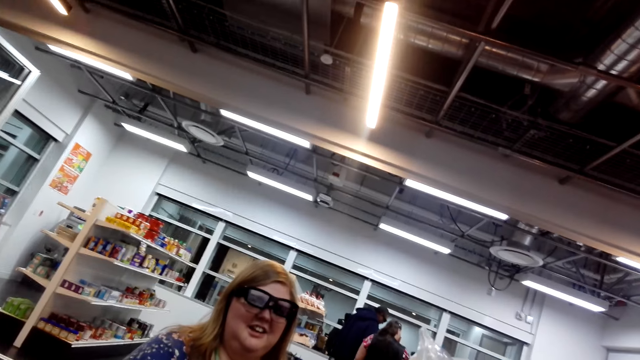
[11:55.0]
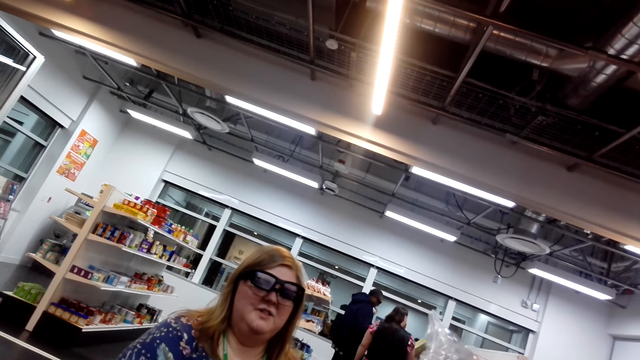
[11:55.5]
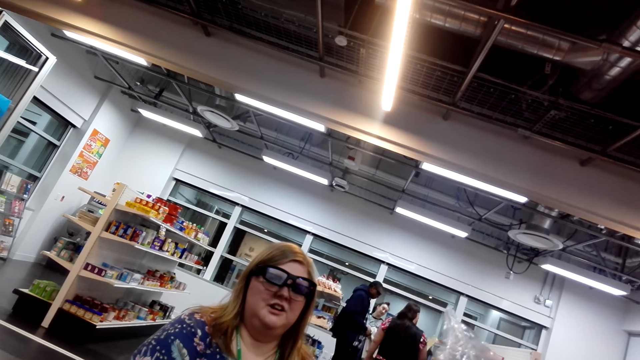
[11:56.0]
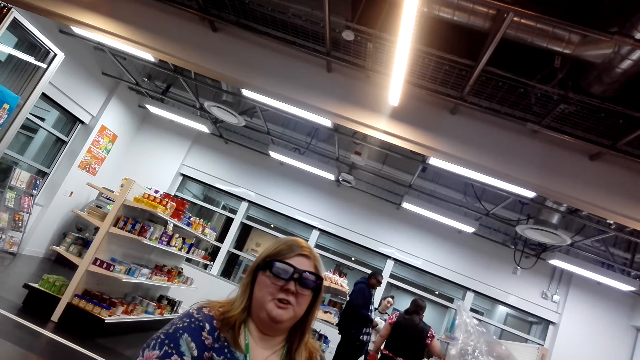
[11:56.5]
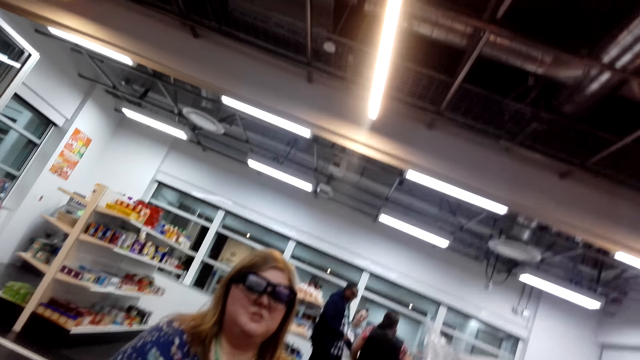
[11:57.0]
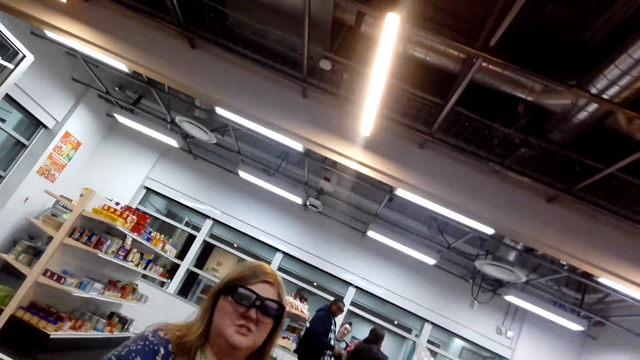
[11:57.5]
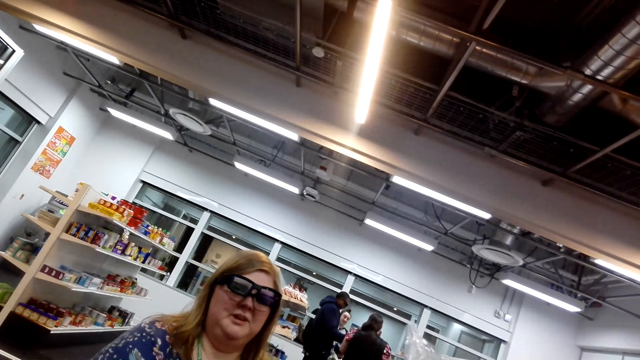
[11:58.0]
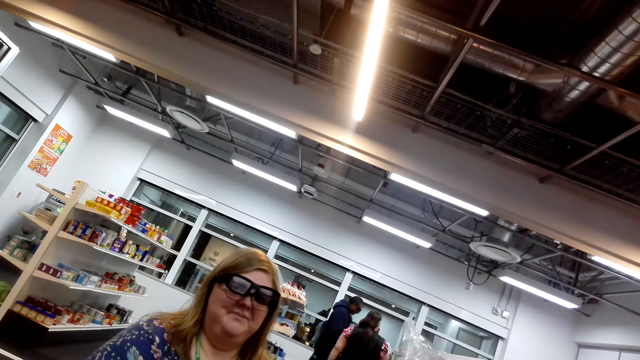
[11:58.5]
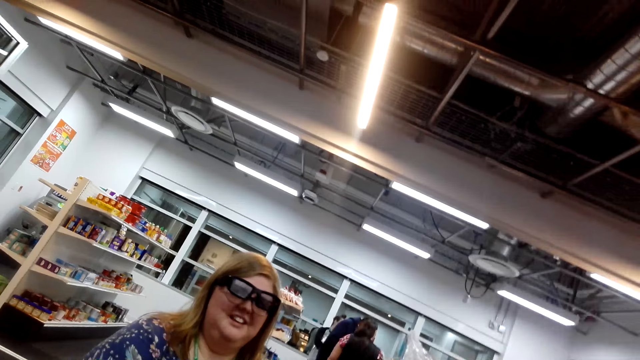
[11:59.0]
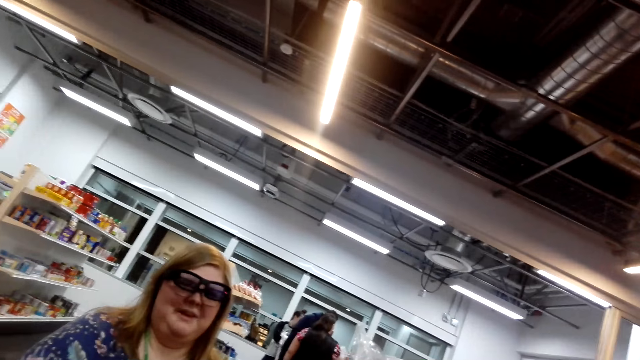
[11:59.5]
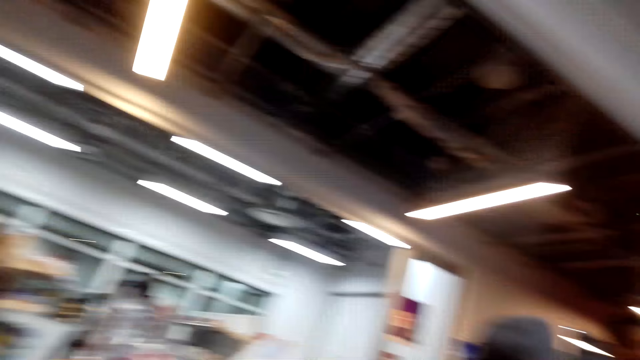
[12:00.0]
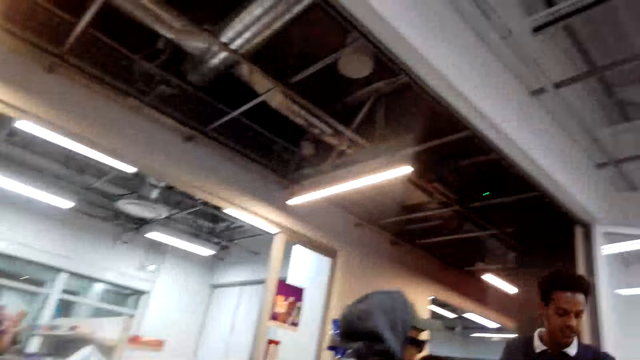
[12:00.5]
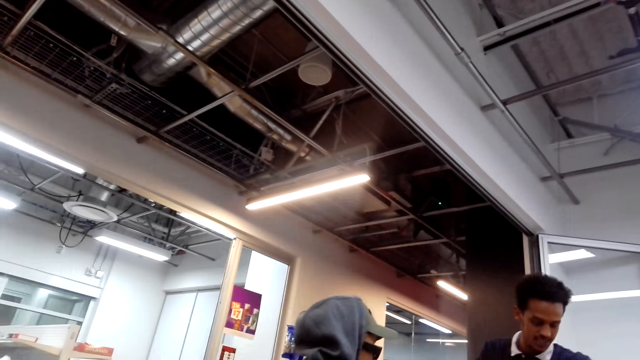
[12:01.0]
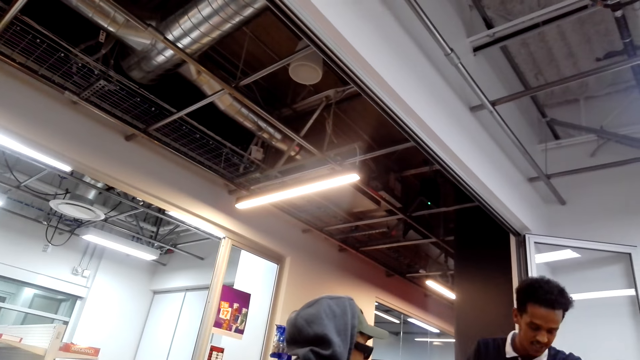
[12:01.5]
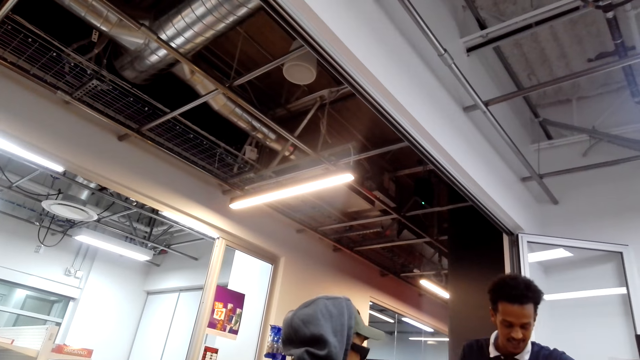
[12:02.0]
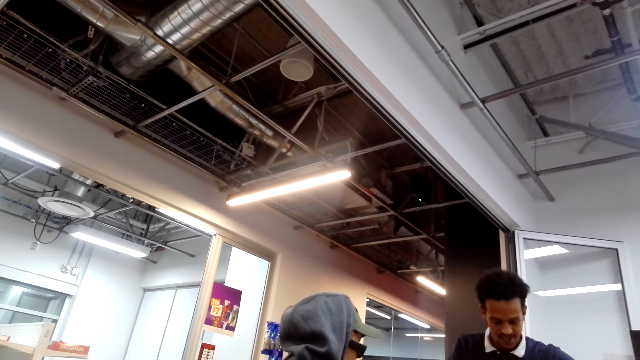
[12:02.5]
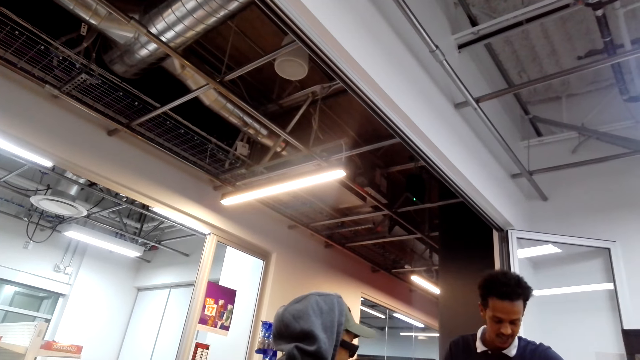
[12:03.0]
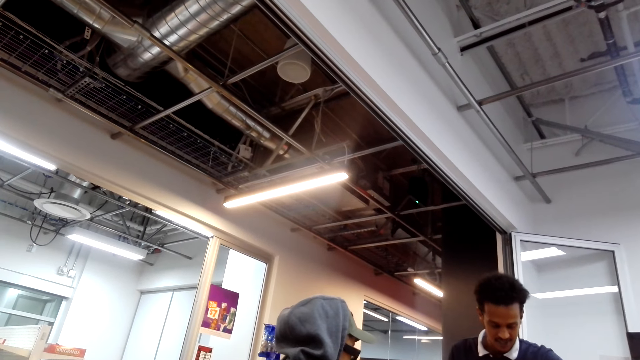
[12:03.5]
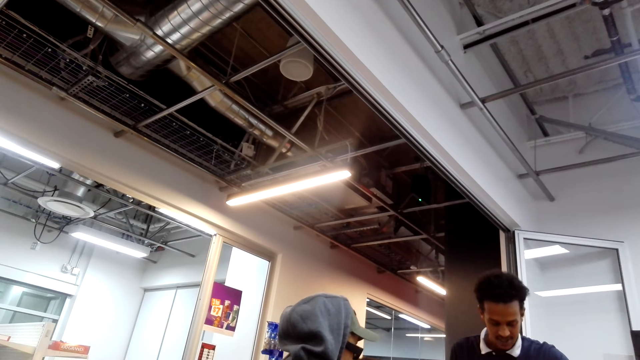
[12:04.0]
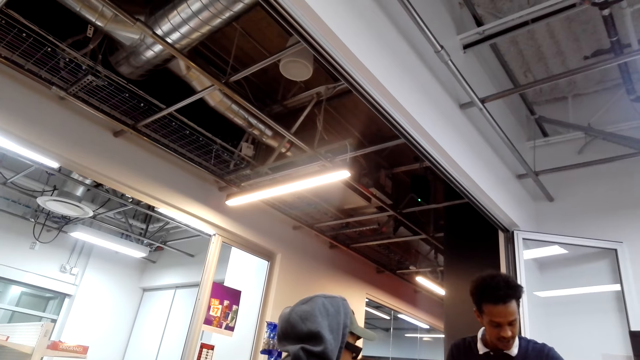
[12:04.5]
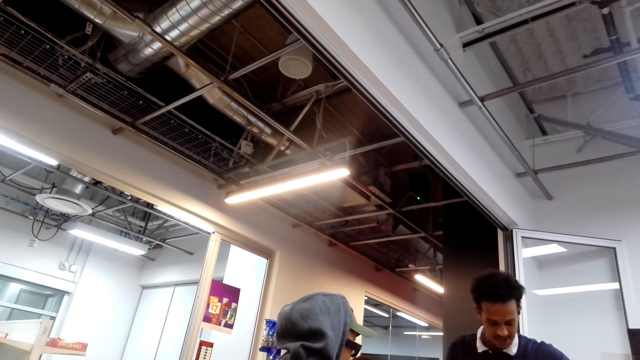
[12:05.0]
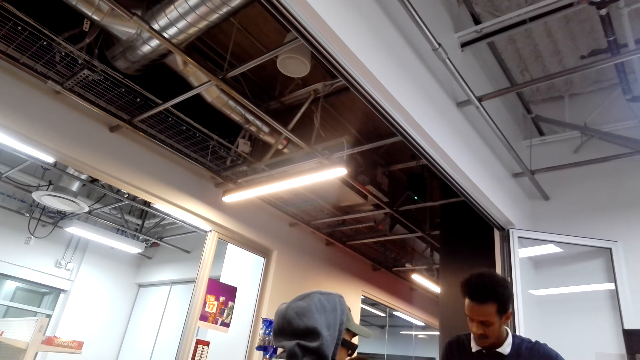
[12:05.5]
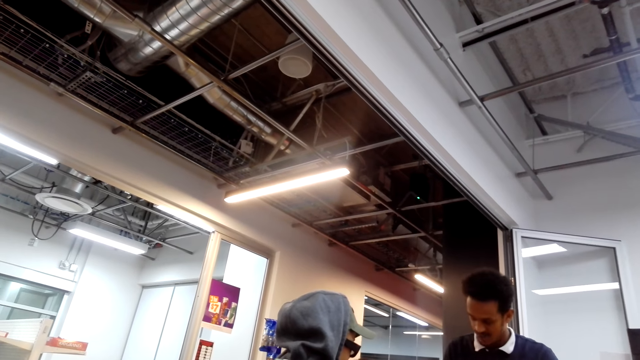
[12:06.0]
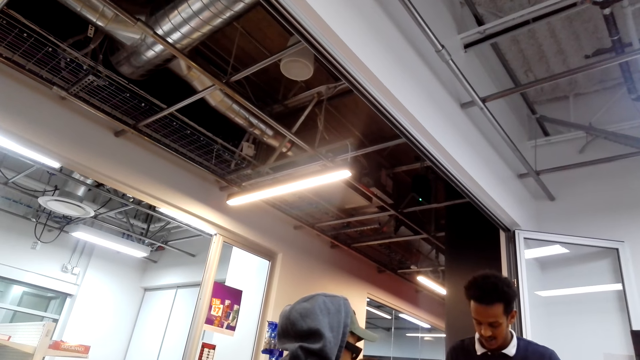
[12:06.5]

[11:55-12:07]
The camera wearer converses with a woman. The woman converses with the camera wearer. The camera wearer moves the camera around the room.

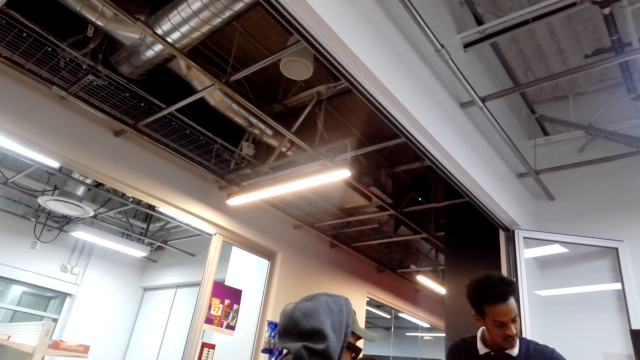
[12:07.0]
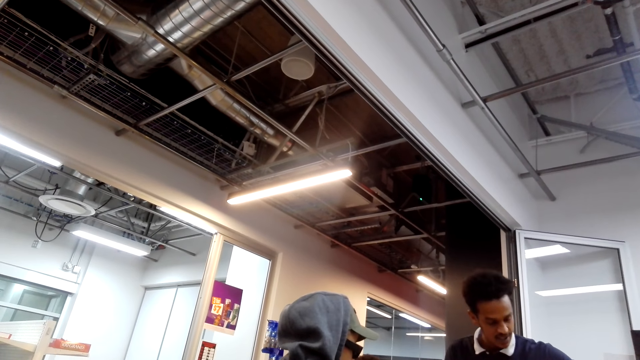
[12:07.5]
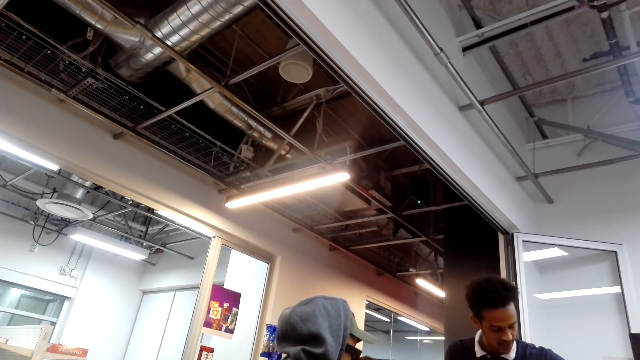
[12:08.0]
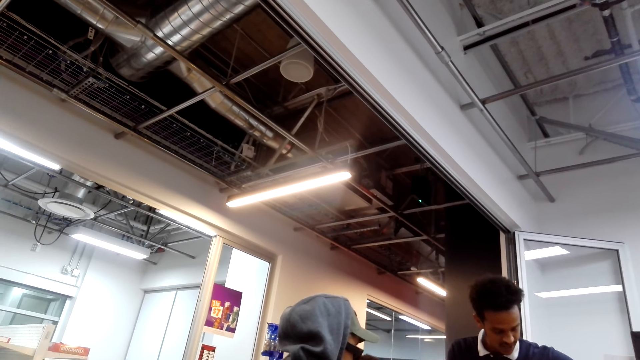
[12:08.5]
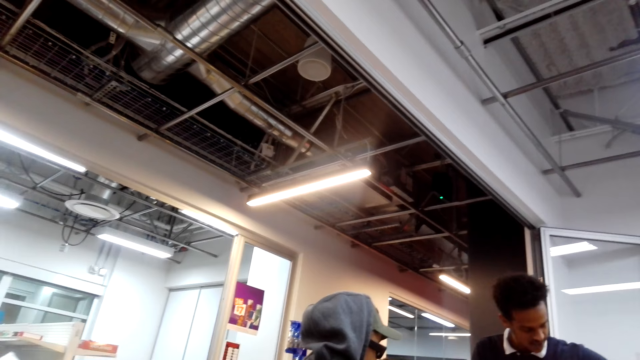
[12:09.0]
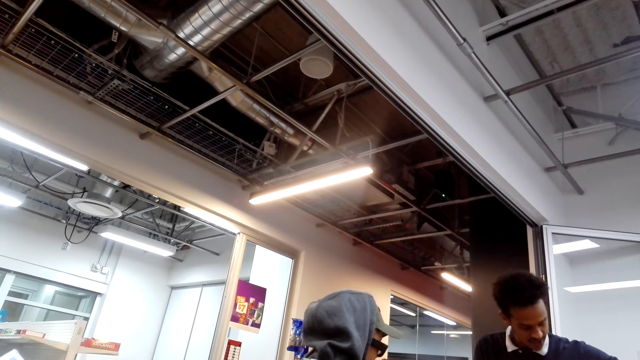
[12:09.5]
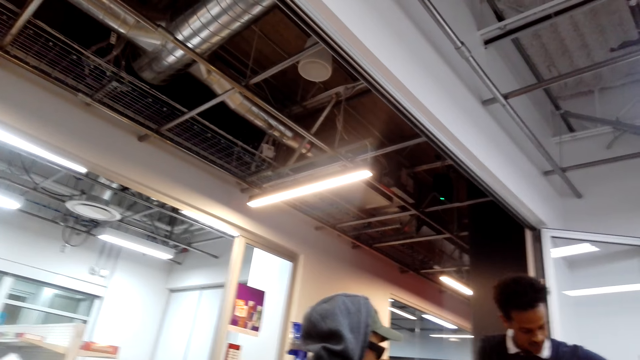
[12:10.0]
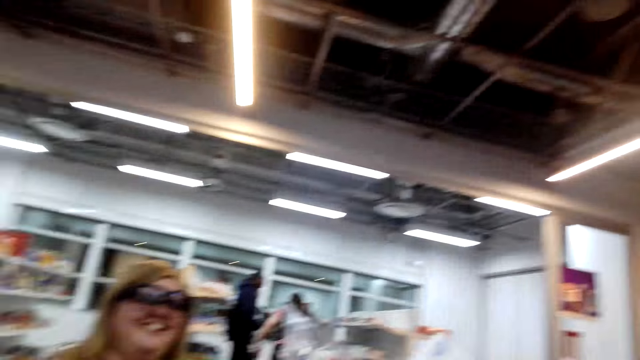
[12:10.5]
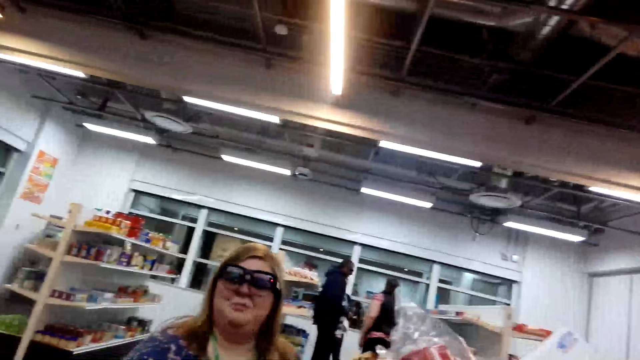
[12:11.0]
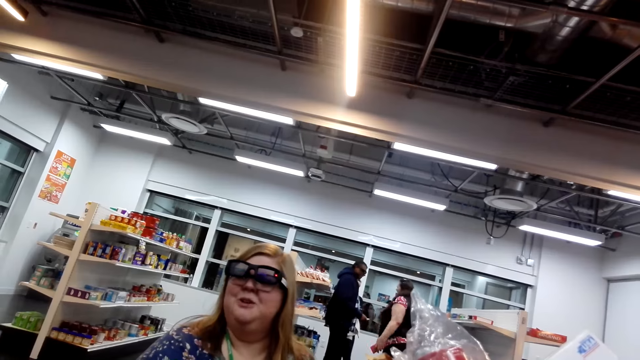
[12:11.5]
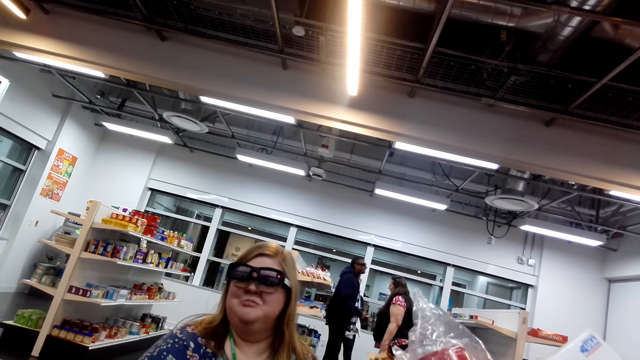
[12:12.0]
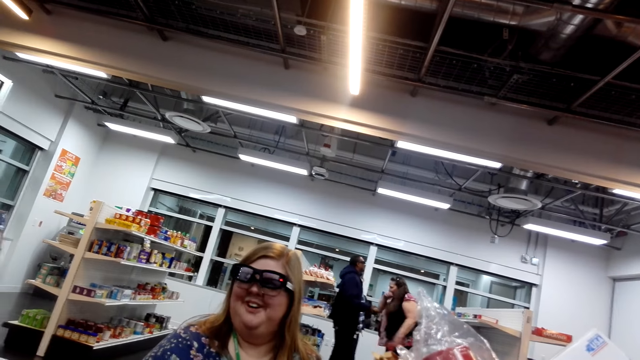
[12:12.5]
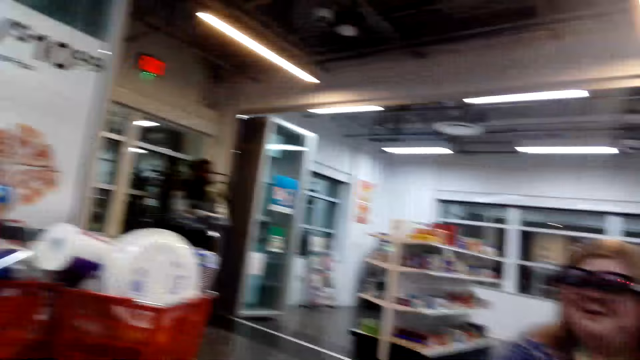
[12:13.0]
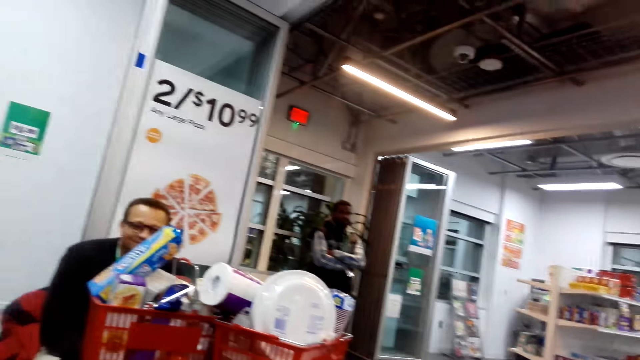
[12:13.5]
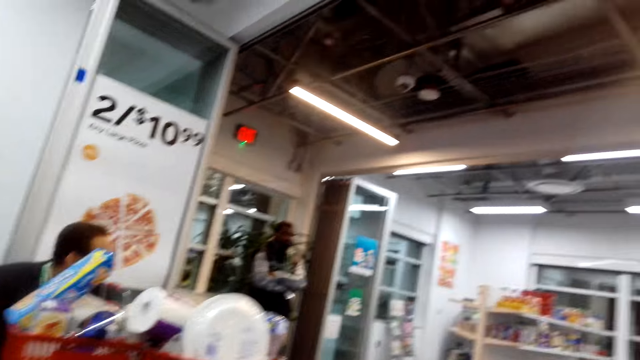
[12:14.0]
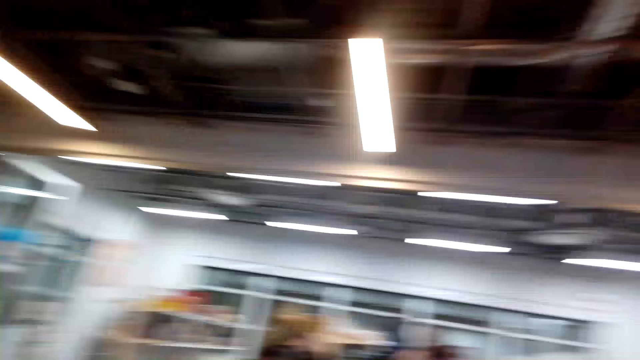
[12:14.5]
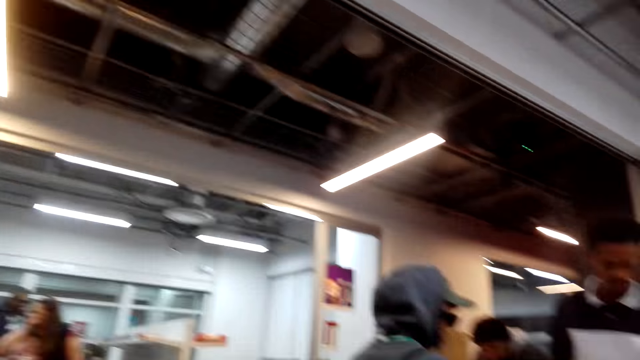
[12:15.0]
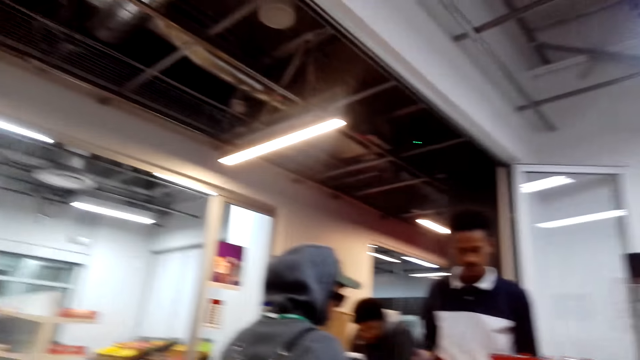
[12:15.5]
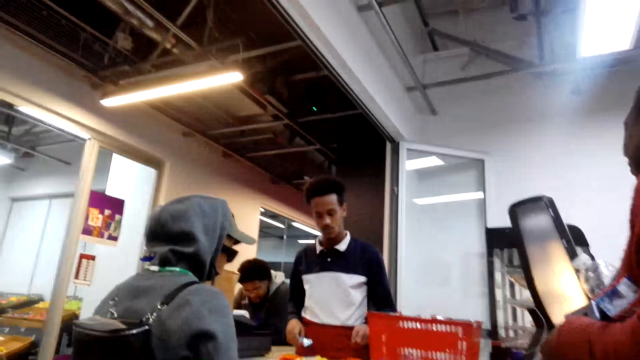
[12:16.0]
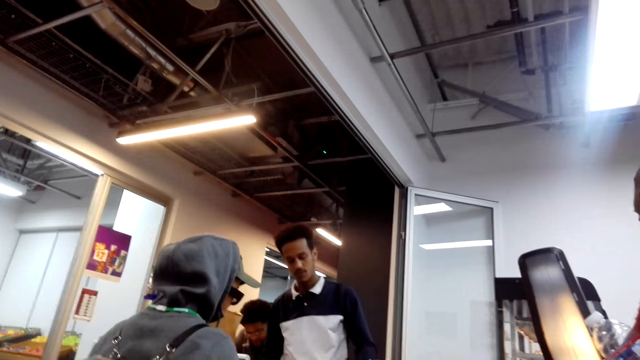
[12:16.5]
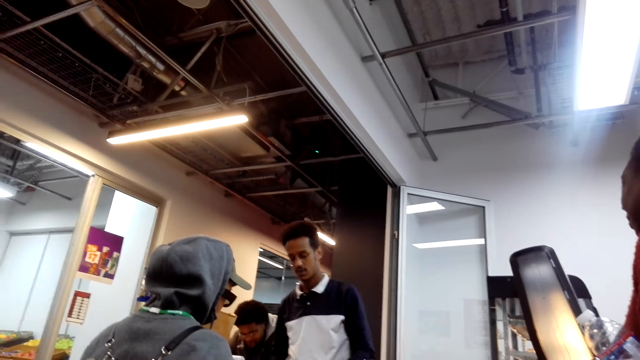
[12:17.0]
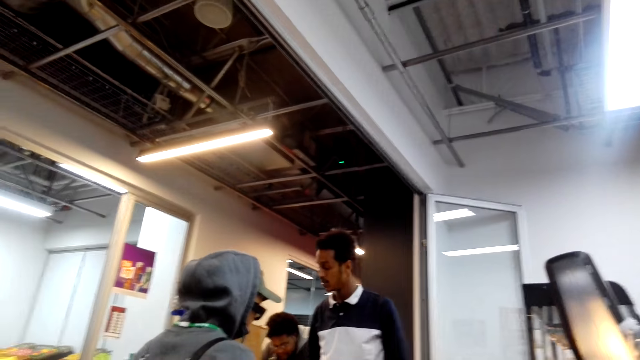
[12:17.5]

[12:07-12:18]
The camera wearer looks around. They converse with a woman. They look around the supermarket.
